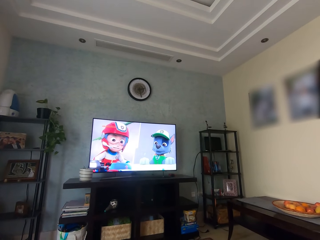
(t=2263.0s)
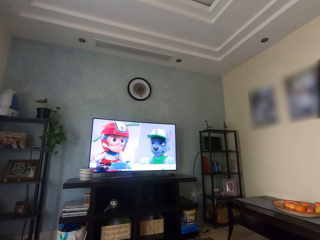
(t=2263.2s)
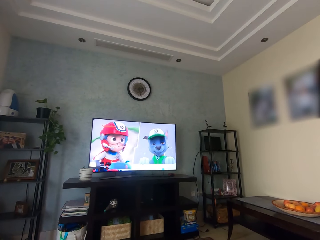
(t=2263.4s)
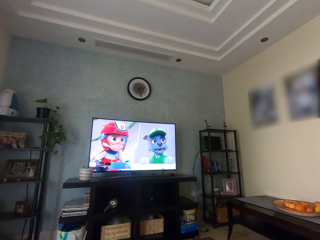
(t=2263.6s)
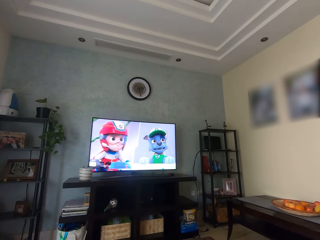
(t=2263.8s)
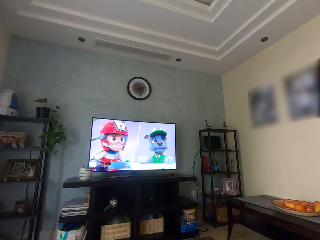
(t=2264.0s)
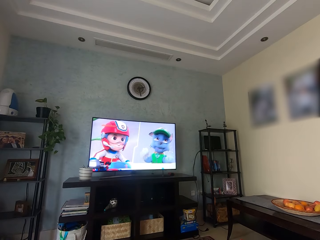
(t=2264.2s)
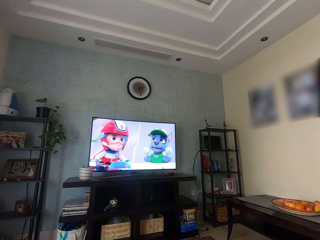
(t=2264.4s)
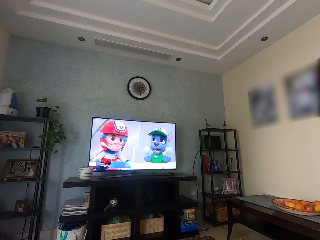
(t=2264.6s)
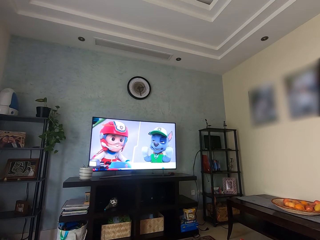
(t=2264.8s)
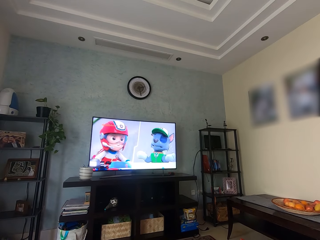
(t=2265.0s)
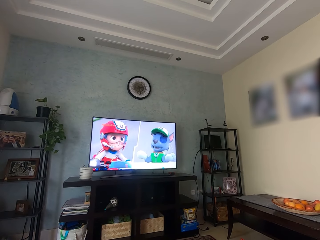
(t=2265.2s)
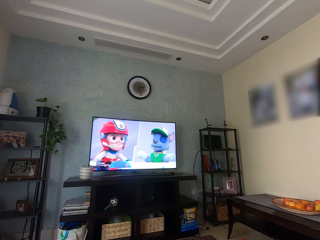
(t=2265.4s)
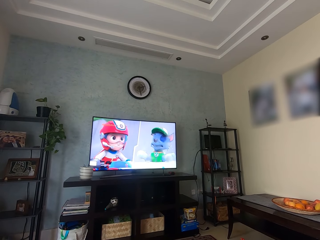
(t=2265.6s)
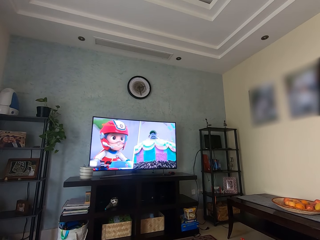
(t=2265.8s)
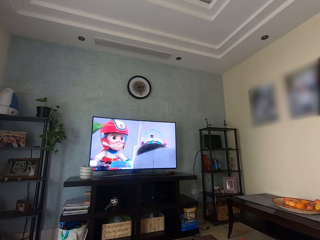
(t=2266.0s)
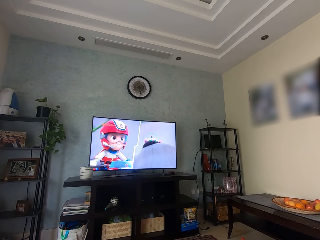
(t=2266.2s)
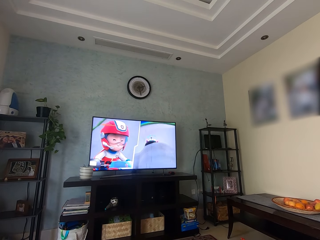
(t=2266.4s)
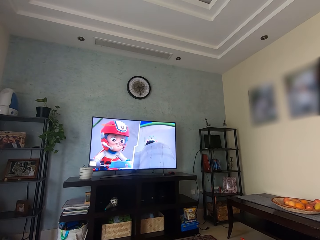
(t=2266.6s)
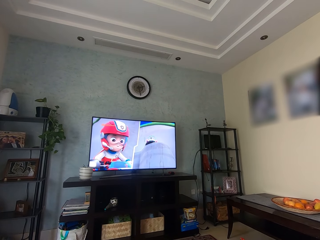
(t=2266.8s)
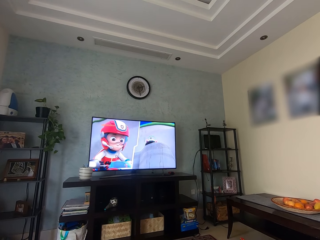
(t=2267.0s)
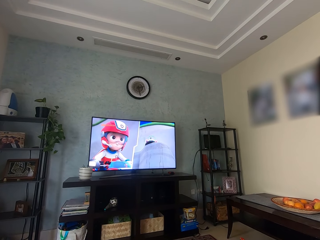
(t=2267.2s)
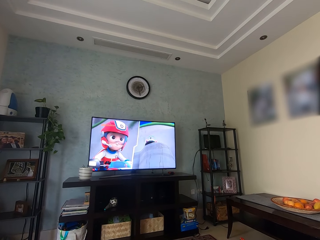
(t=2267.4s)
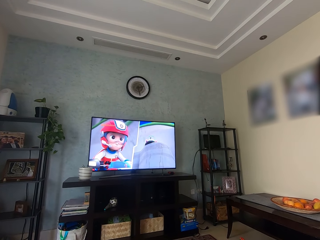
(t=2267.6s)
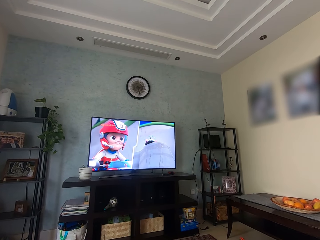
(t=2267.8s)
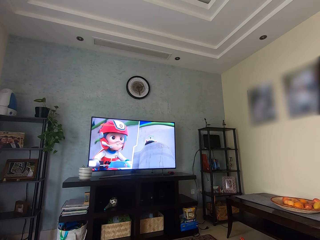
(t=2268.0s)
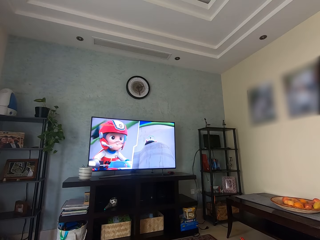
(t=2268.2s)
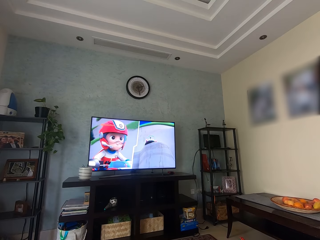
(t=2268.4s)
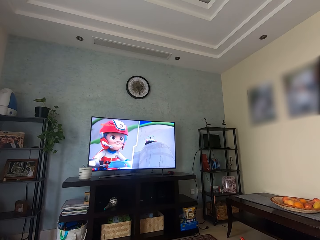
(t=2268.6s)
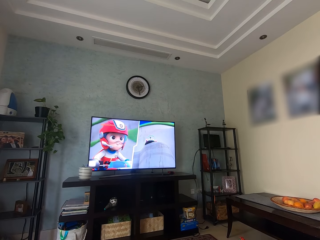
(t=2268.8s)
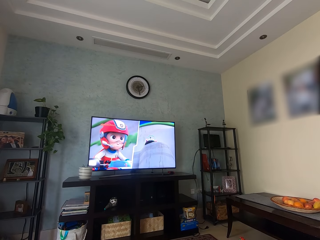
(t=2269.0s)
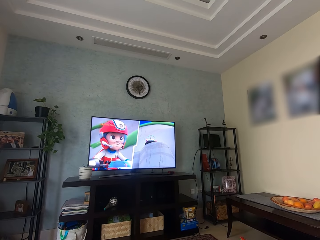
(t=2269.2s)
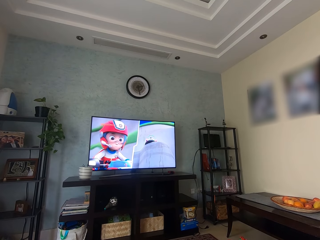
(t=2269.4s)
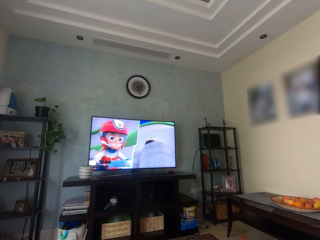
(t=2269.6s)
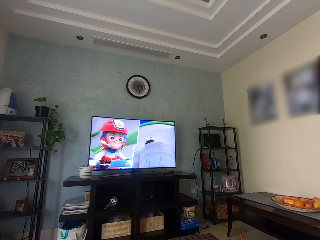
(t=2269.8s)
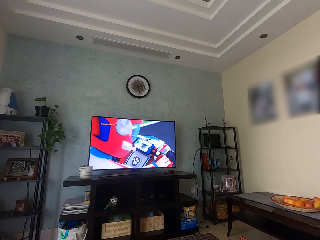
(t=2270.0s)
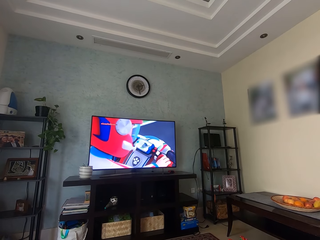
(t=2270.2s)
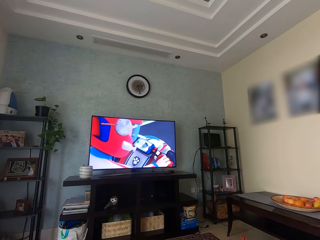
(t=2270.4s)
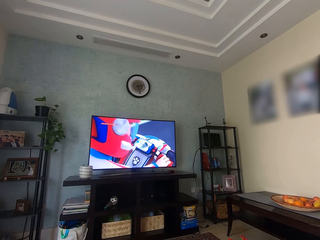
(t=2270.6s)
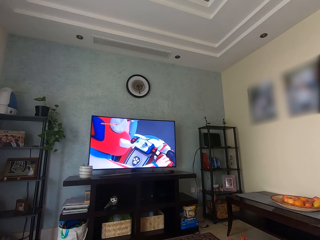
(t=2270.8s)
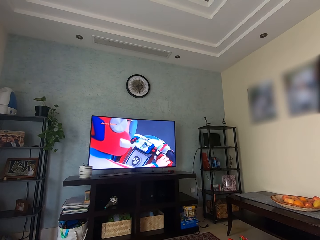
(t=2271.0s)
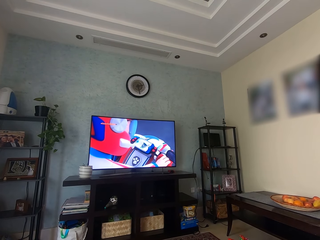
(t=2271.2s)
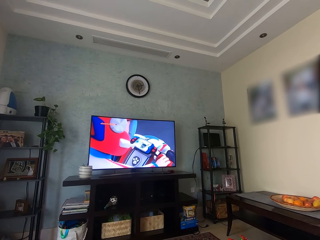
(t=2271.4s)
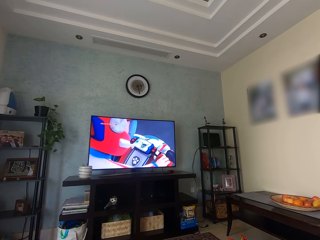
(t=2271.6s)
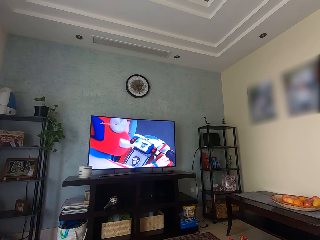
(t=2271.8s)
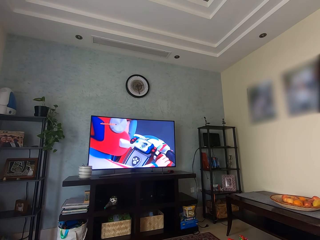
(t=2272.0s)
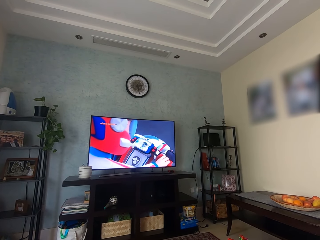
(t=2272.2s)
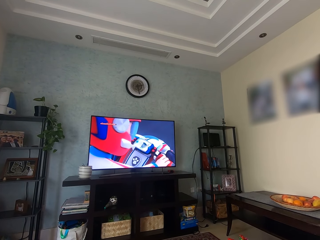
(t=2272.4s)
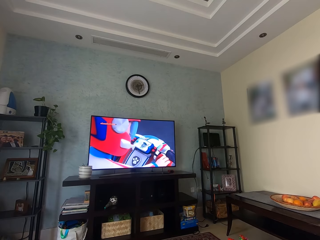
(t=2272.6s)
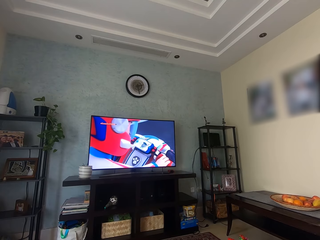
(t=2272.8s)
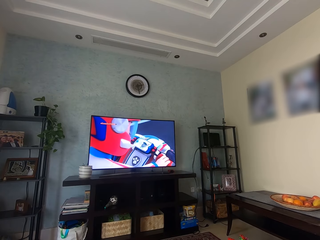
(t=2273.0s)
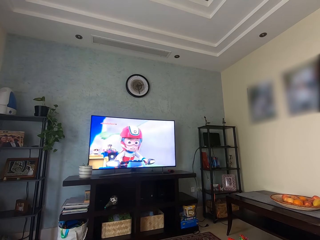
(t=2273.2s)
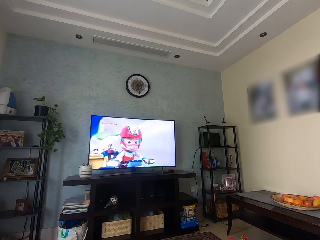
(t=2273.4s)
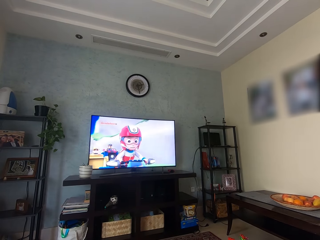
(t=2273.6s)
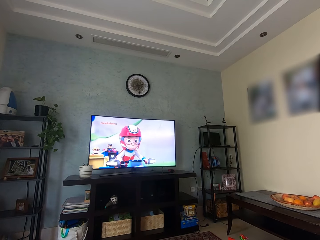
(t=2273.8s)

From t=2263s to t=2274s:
The camera wearer looks at the TV.

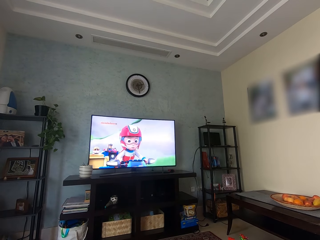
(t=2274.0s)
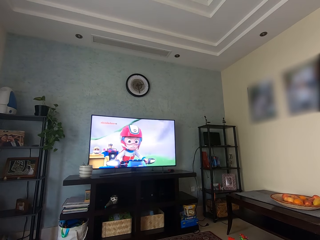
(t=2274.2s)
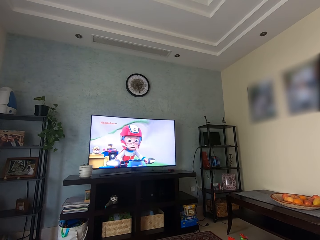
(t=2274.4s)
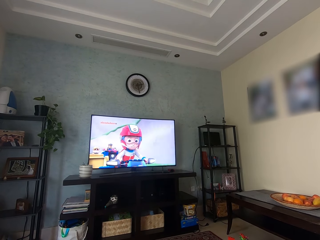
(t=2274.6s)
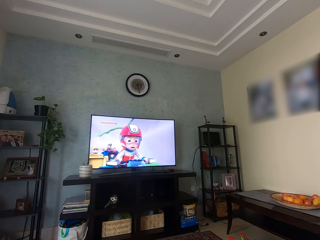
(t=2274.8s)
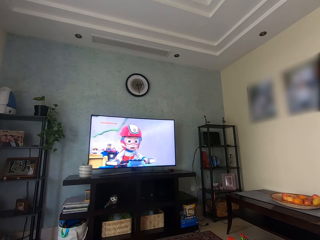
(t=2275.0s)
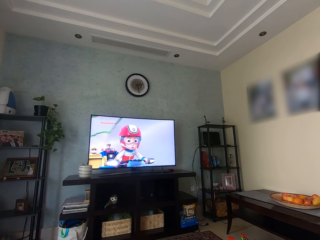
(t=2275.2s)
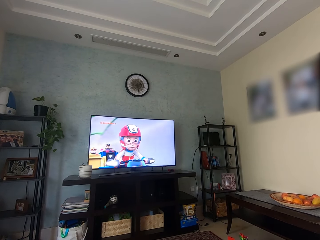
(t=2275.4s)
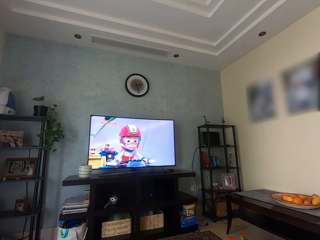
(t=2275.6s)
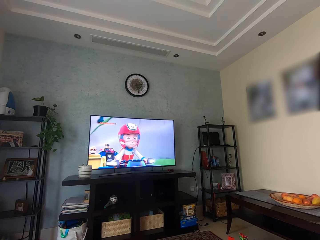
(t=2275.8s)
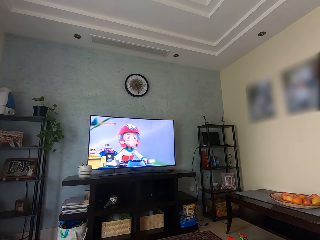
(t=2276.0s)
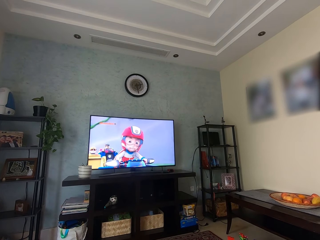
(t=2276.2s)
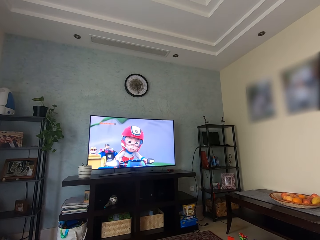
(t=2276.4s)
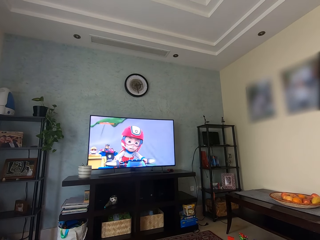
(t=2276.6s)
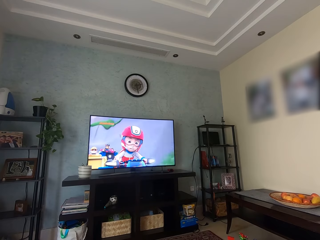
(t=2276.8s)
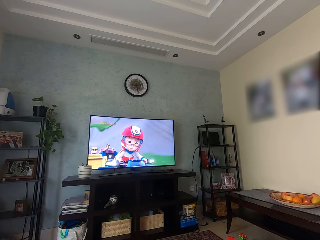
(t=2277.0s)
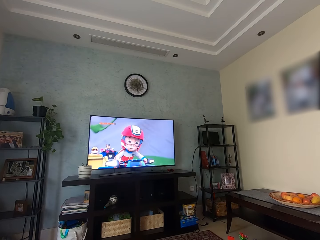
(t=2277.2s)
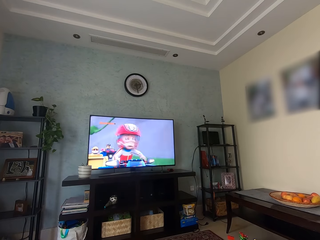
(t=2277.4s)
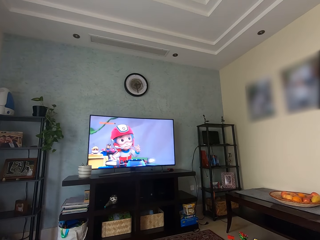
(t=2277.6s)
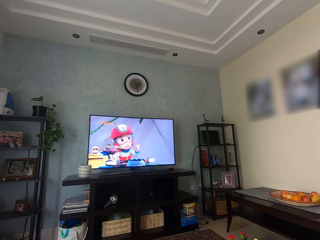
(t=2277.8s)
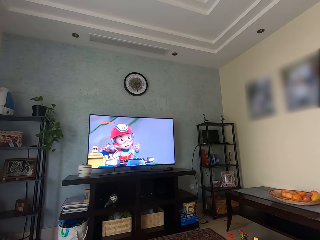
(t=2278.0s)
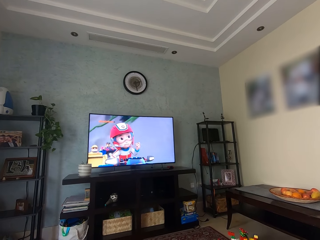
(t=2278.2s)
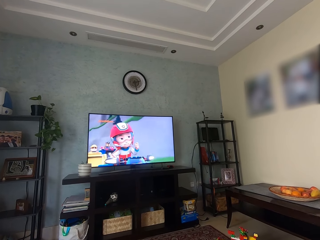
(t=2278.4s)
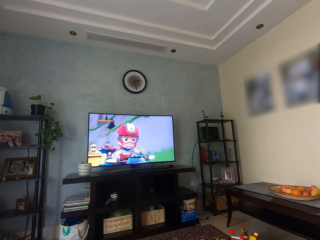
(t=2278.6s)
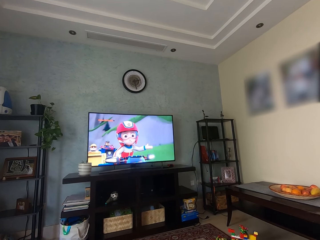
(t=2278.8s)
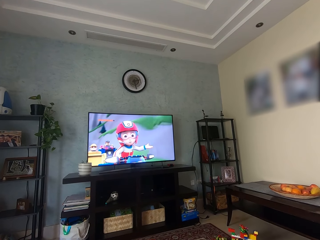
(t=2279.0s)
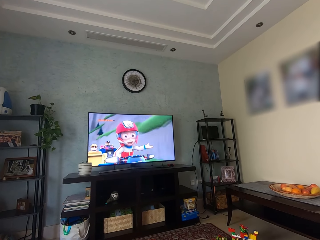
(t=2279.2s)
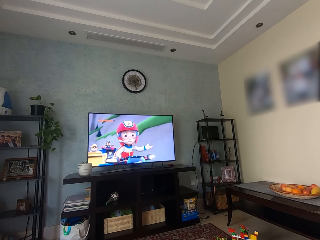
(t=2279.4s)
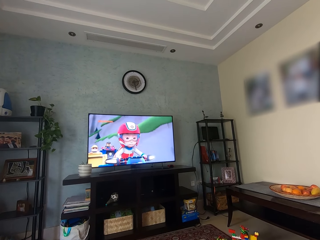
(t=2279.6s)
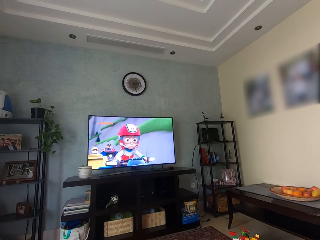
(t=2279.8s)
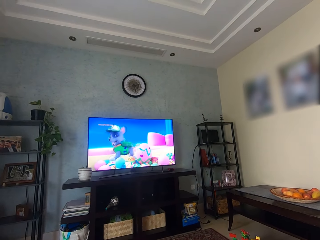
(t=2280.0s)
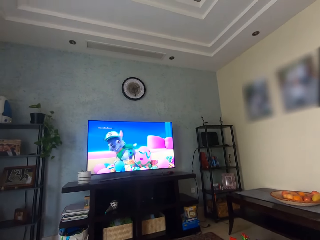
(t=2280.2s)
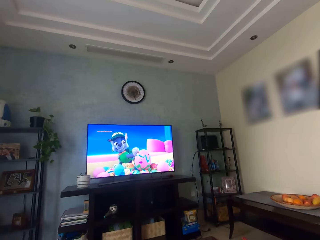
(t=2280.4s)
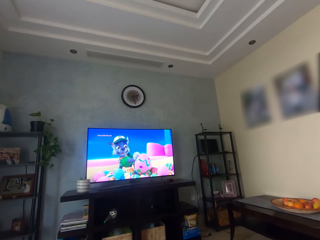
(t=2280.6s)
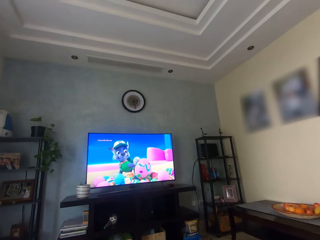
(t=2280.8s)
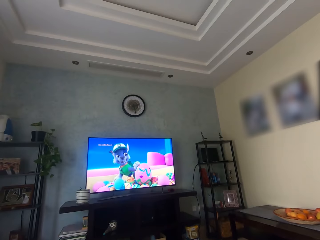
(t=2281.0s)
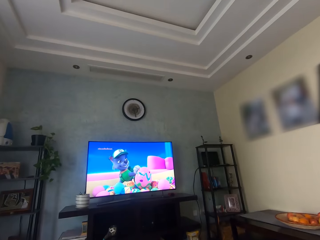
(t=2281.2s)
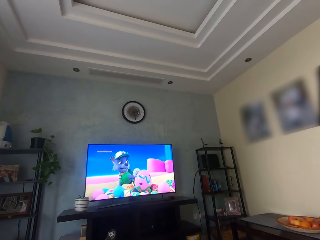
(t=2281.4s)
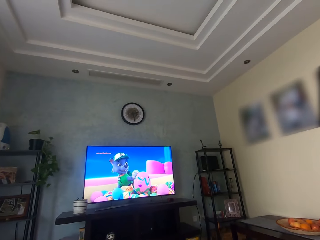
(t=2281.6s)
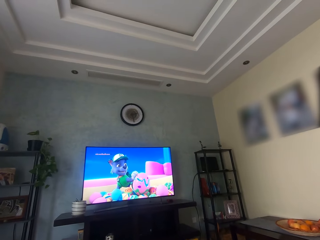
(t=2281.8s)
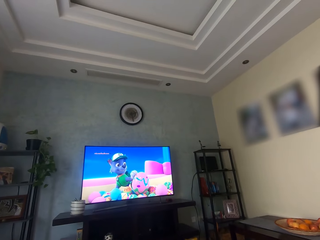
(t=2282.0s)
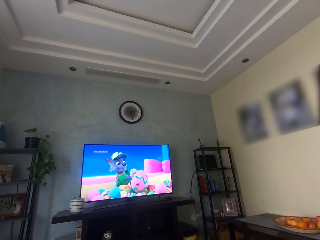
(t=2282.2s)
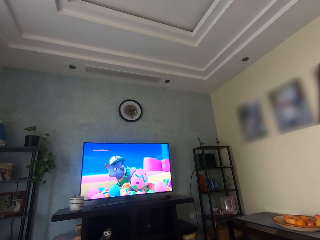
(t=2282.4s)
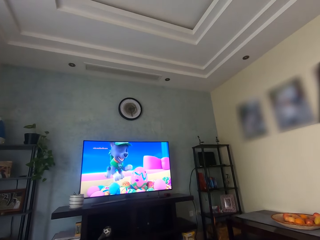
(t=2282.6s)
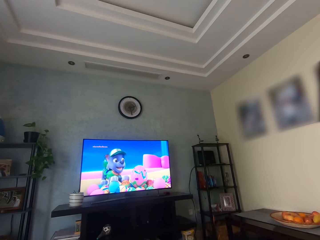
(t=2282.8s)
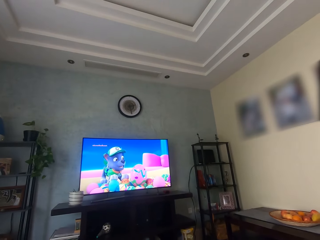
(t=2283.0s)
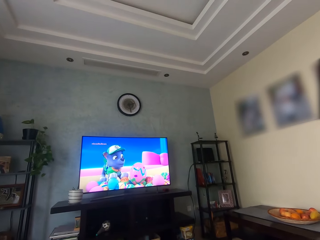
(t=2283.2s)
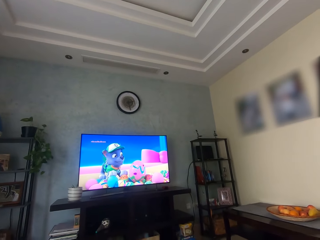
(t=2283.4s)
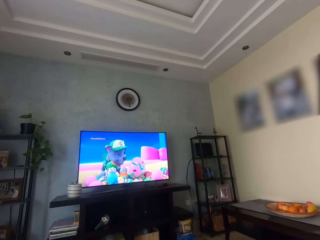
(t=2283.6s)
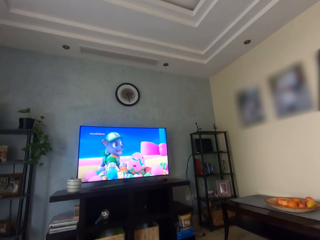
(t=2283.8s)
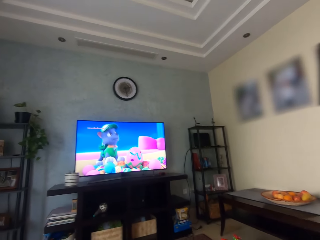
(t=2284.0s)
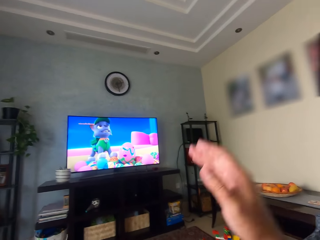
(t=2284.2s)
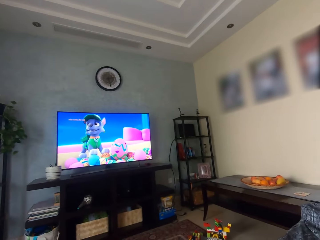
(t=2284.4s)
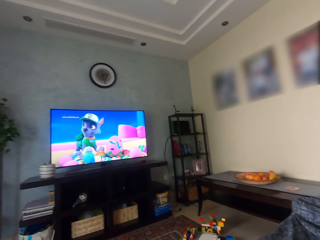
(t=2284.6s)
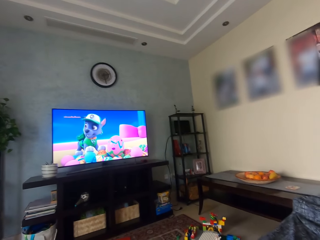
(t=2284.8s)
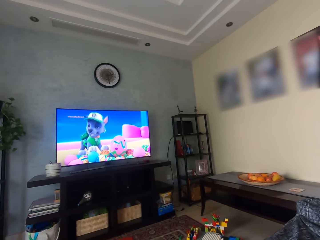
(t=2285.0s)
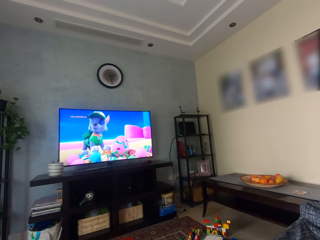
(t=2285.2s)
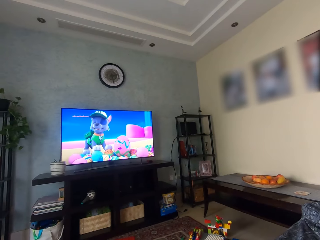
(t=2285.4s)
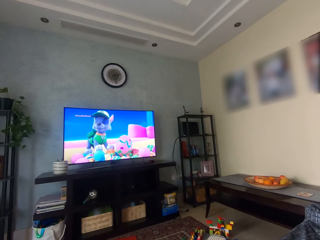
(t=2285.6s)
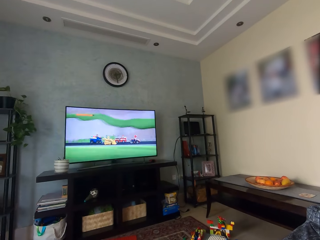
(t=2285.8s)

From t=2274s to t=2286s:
The camera wearer looks around.
